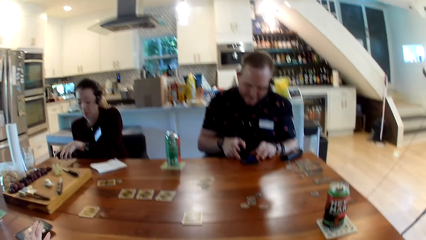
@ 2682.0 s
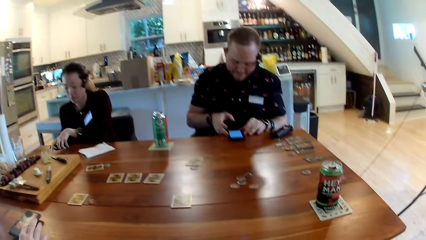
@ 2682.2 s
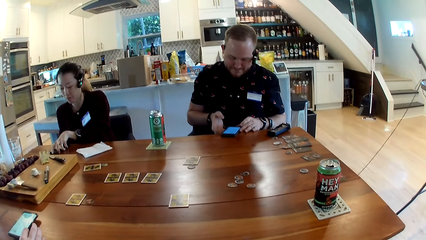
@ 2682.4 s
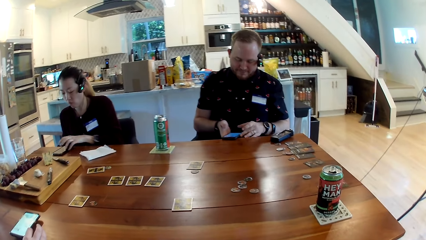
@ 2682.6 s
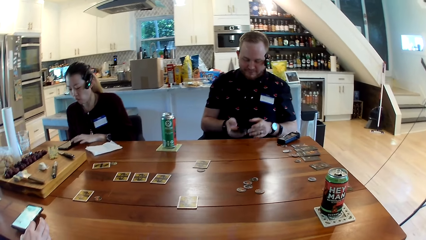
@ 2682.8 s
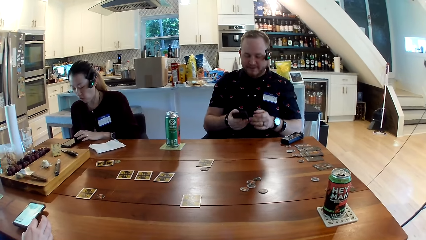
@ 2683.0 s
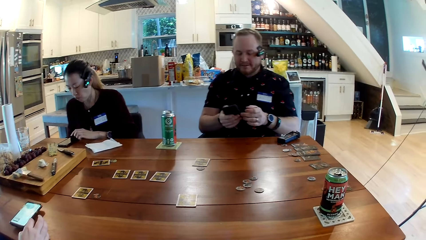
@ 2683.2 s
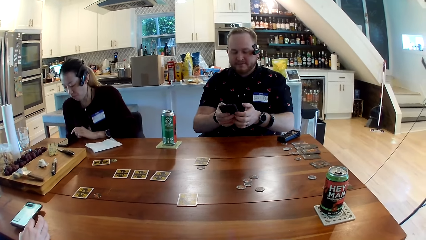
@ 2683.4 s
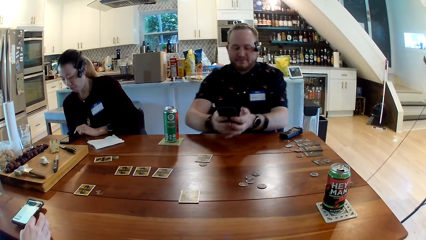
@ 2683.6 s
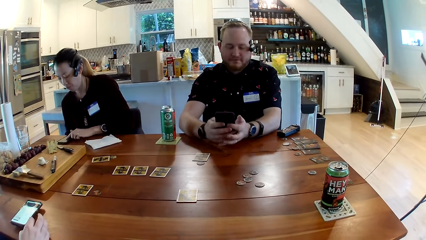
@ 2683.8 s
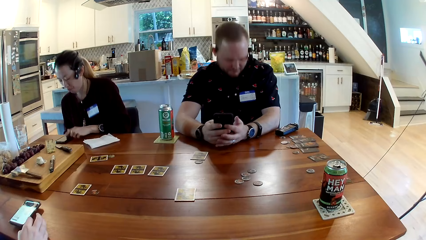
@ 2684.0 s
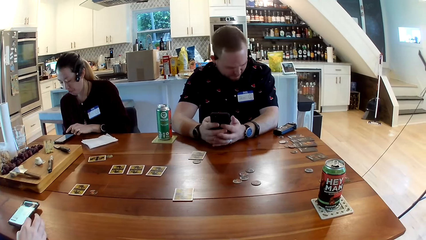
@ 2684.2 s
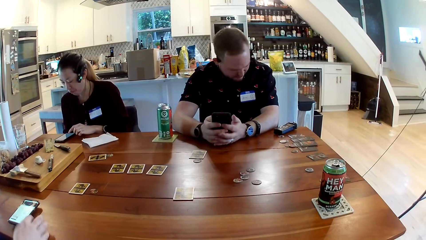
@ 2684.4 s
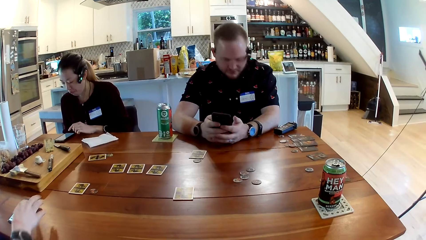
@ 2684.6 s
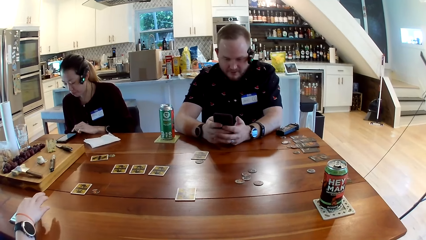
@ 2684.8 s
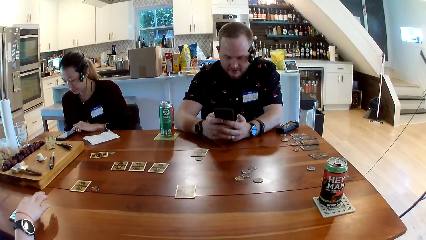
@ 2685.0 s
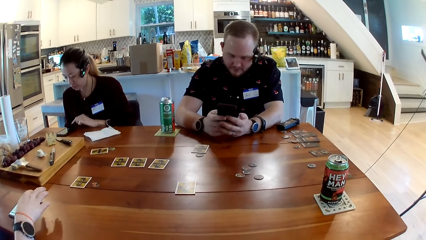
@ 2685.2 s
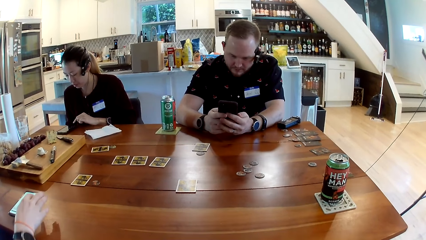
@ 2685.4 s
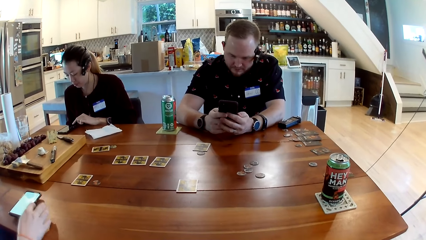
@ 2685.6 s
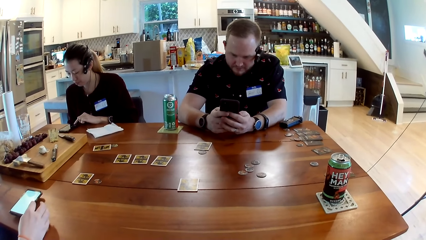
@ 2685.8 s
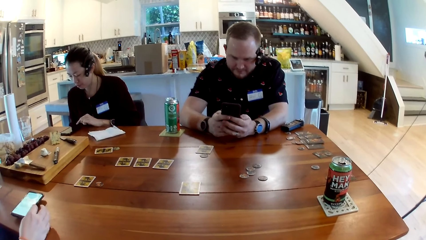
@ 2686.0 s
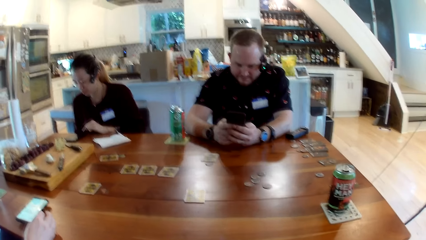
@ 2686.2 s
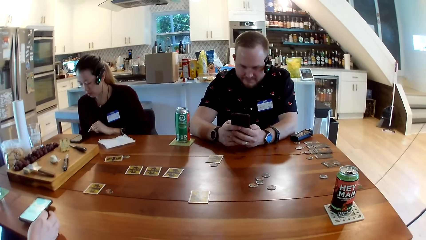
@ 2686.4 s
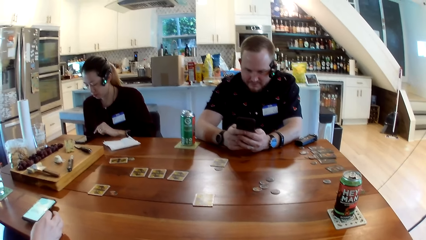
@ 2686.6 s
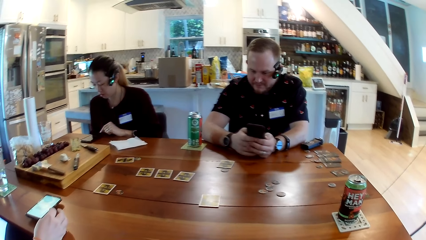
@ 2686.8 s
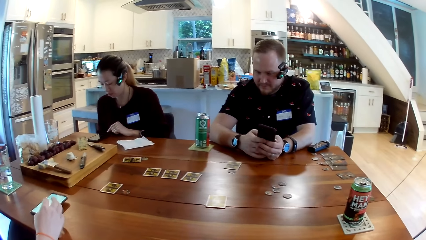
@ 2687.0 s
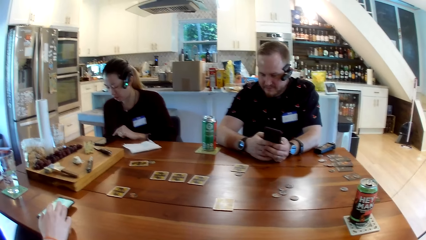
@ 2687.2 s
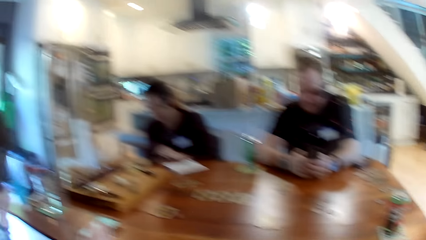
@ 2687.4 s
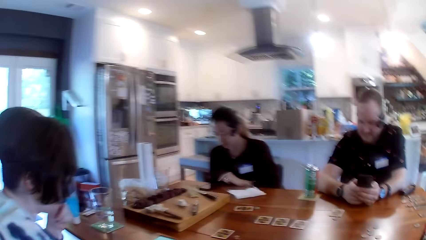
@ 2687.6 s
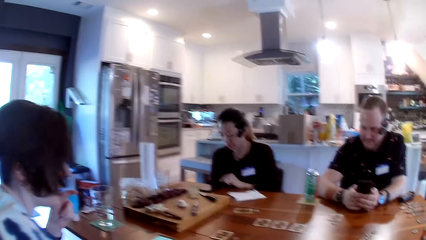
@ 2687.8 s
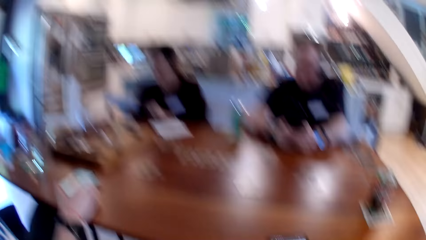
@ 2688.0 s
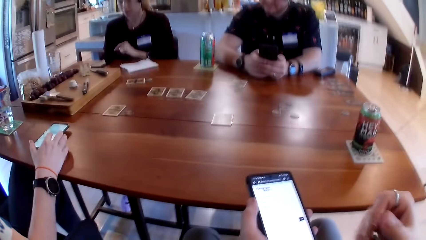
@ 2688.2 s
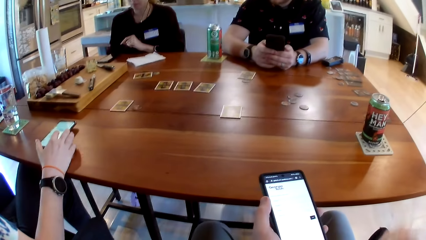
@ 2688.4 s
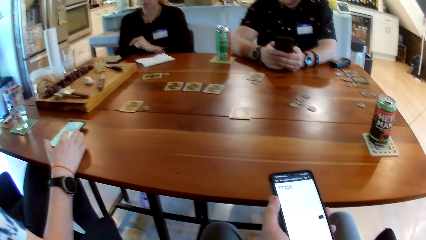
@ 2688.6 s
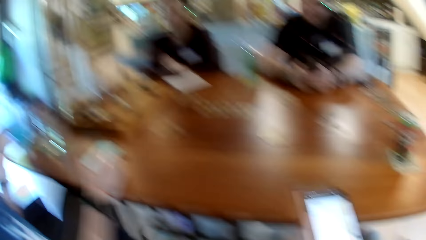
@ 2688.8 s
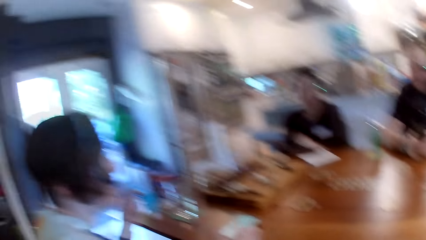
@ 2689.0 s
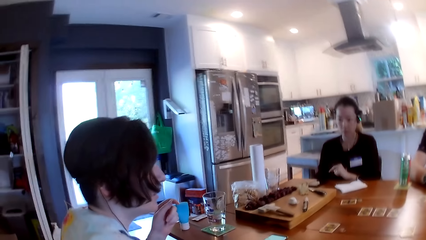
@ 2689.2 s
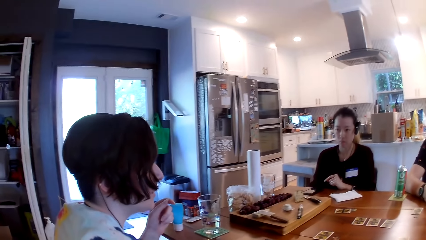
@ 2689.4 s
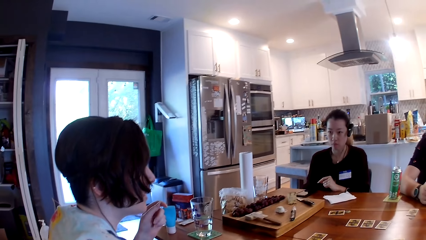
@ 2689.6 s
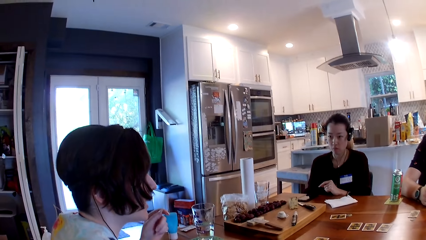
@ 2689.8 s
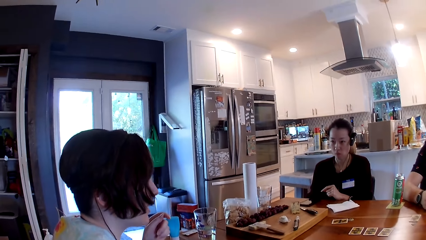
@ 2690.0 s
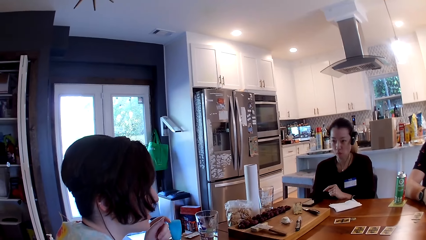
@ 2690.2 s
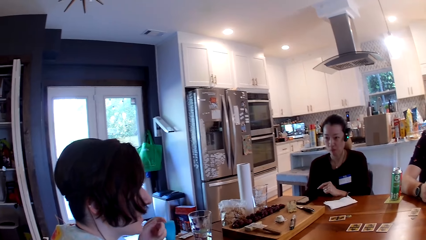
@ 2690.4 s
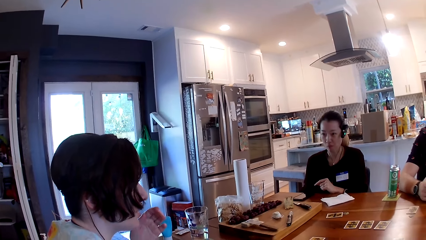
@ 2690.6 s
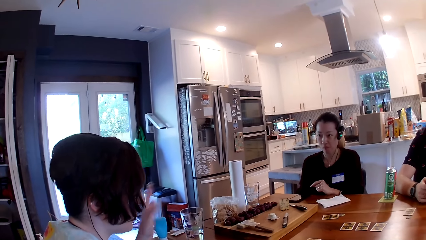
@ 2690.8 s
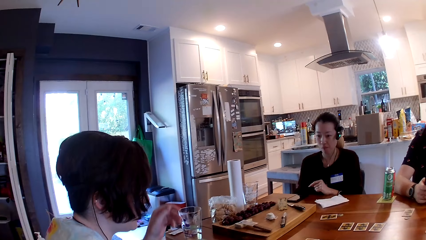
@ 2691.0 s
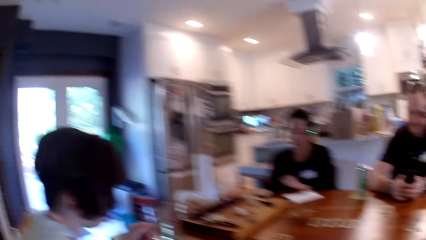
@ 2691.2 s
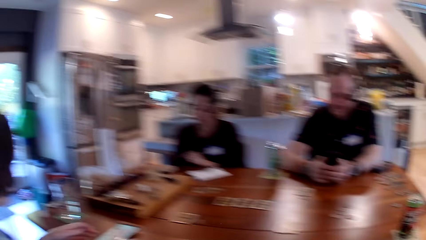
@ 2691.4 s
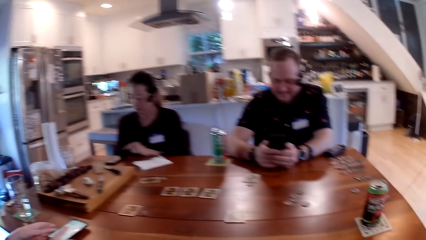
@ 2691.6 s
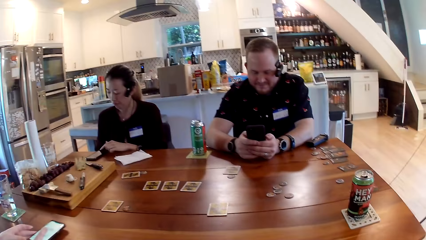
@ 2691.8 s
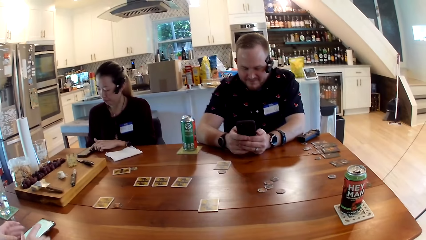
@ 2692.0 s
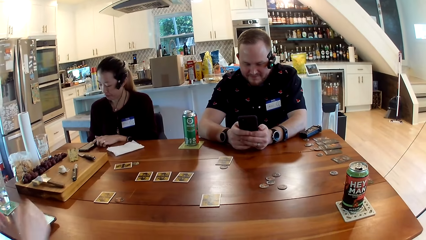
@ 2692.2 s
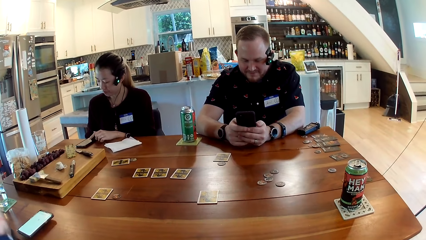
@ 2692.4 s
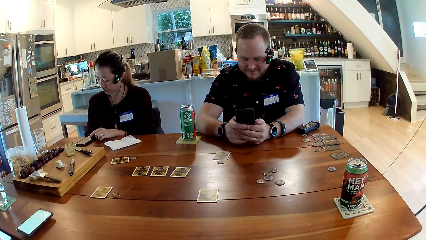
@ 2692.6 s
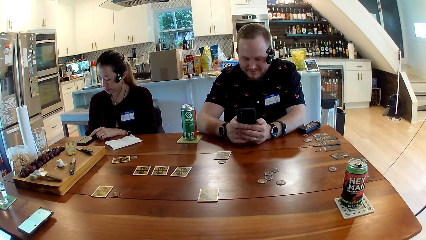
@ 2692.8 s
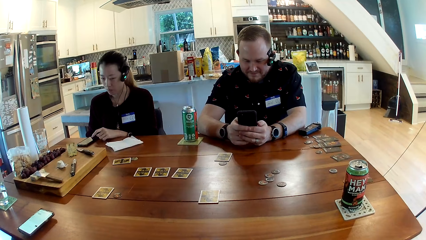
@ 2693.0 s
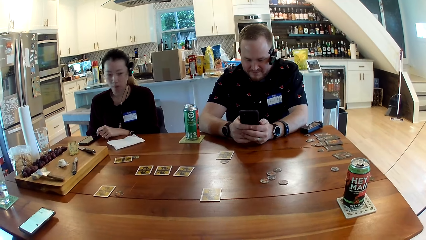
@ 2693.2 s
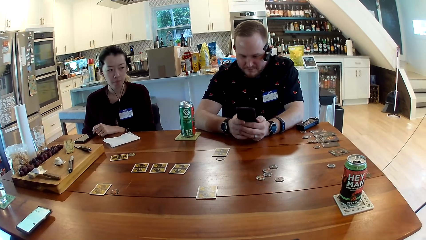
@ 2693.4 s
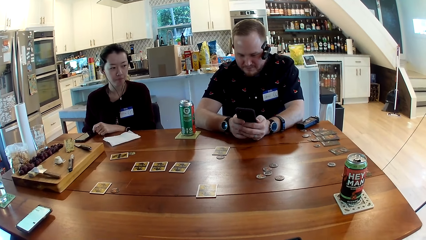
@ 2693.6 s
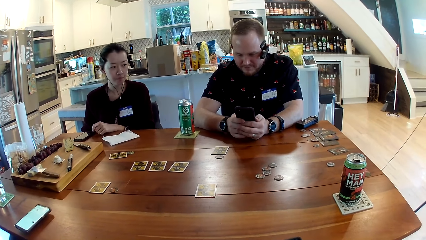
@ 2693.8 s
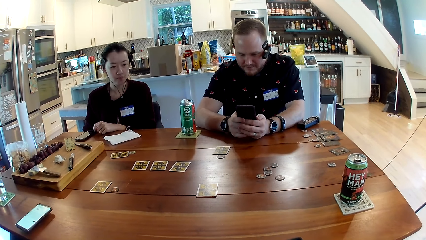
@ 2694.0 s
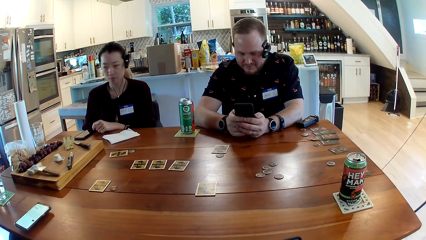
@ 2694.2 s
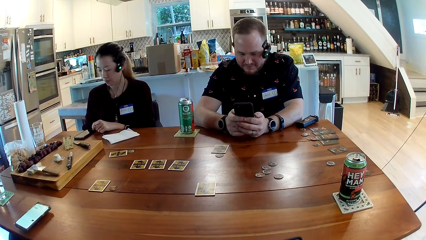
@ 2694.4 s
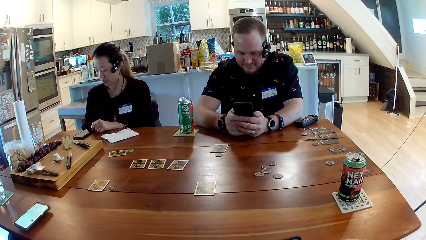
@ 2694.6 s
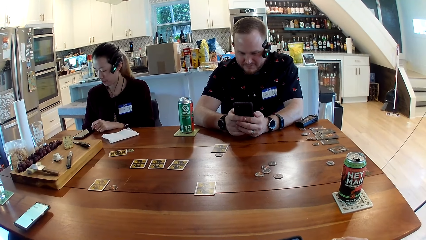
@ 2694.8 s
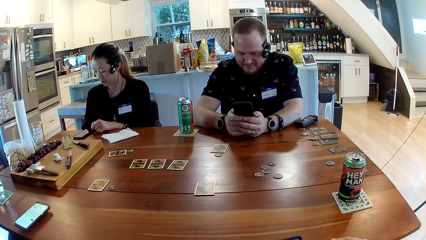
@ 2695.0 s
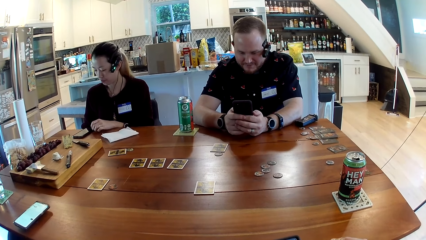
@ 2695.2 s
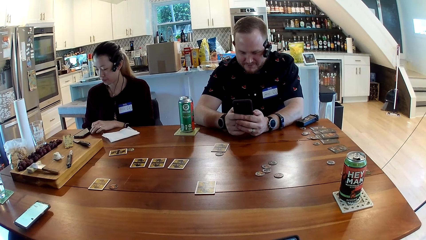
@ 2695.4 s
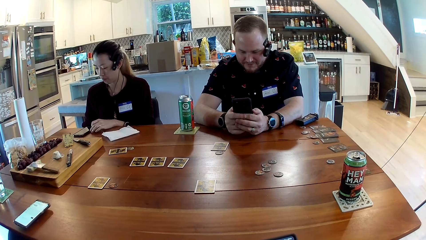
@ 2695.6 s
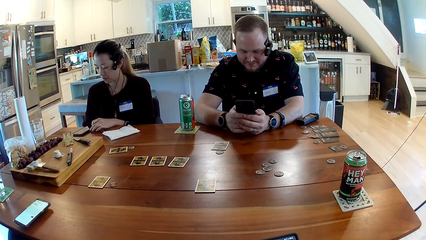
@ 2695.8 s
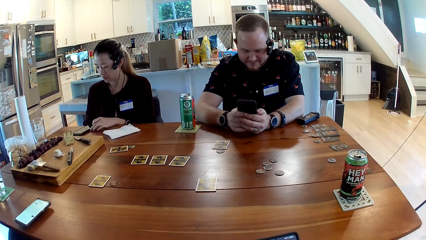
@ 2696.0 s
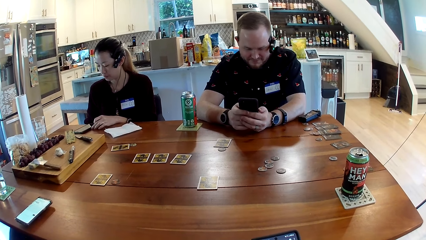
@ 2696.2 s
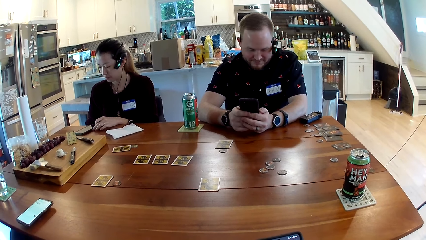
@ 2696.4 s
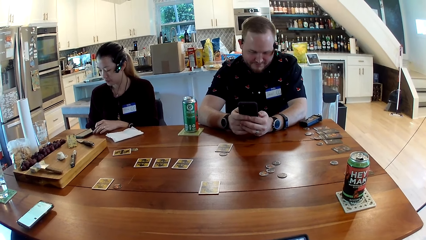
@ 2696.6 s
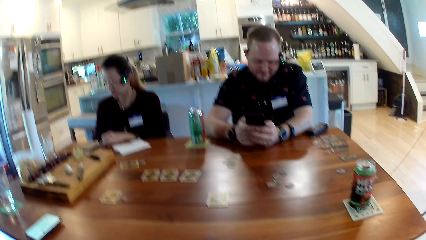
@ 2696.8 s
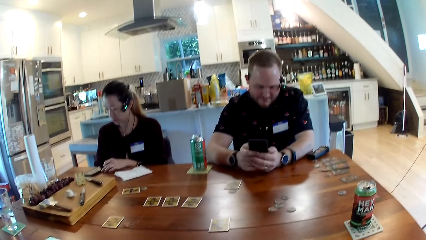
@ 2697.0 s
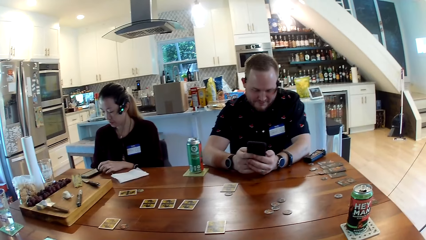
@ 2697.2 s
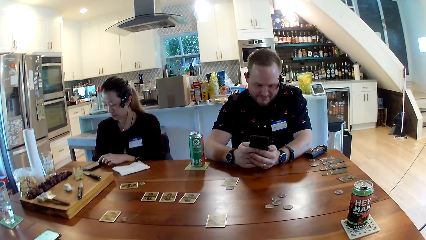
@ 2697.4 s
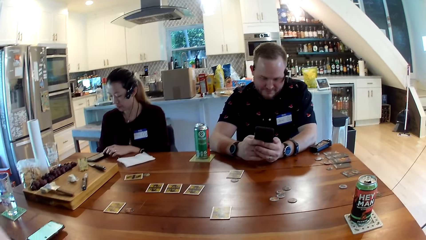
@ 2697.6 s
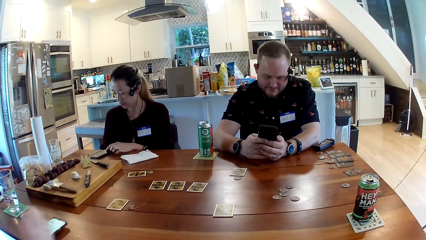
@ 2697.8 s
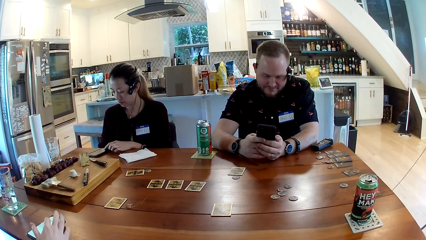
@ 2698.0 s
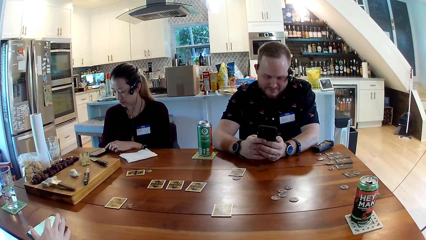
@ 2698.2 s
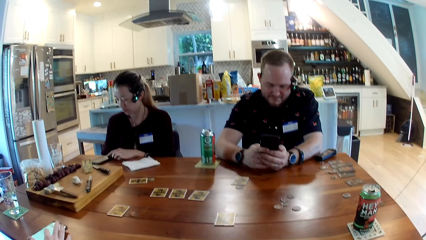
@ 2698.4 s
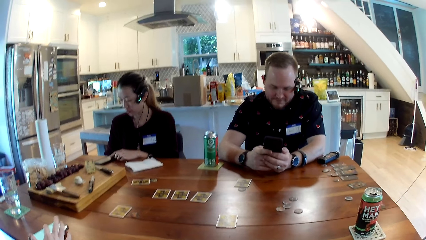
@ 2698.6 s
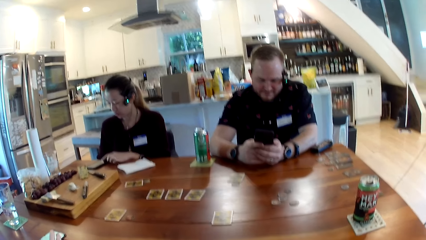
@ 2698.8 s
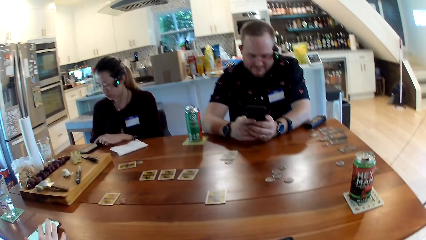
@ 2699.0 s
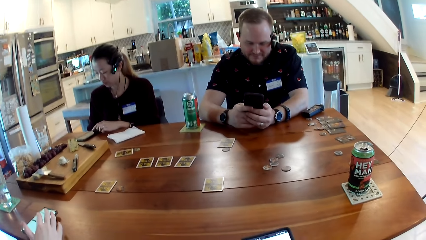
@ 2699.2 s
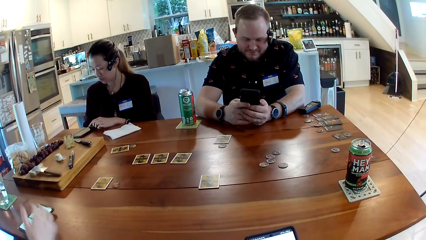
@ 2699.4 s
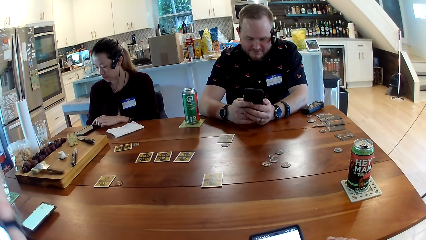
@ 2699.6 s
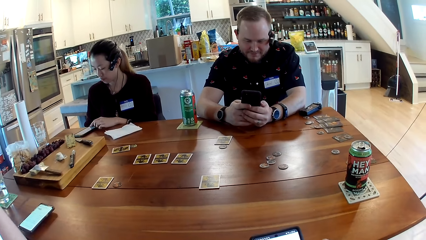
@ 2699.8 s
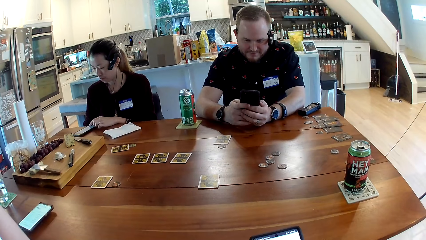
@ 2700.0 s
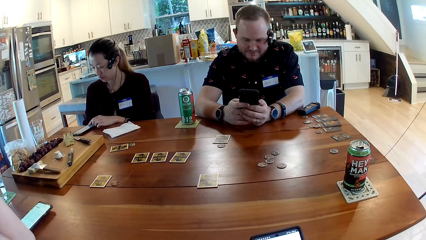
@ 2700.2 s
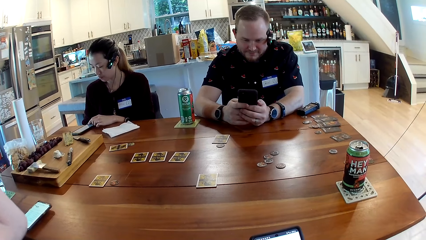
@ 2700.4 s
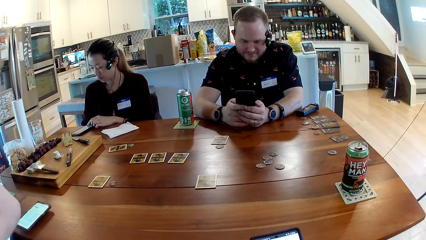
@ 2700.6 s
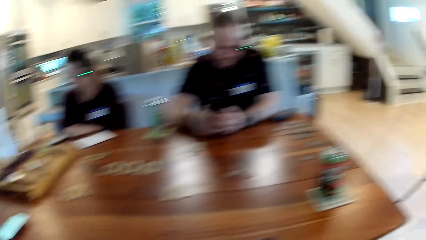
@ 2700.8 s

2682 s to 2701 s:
A woman operates her phone on the table with her right hand. Another woman drops her phone on the table with her left hand. A person picks up the phone from the table. Another person operates the phone on the table. The first person operates the phone in his hands. The camera wearer looks around the house. He stares at the phone in her hands. He looks around the house. He stares at the first woman. He looks around the house. He stares at the other person and the first person. The first person operates the phone in his hands. The other person operates the phone in his hands. The first woman operates the phone in her hands. The camera wearer stares at the other person and the first person. The other woman operates her phone on the table with her left hand. The camera wearer operates his phone with his hands.
